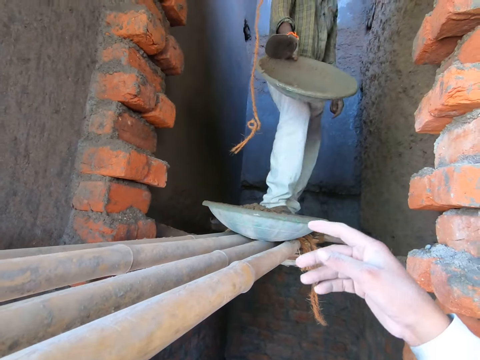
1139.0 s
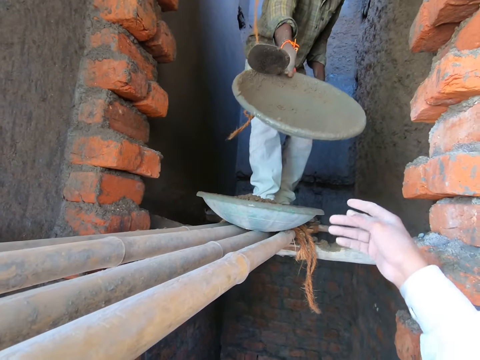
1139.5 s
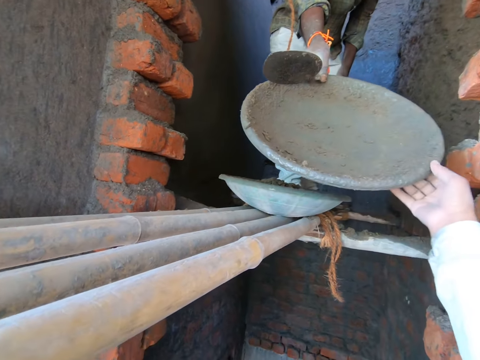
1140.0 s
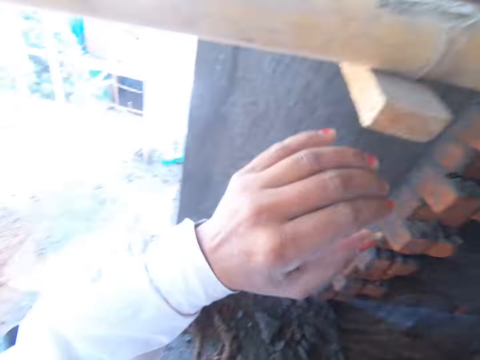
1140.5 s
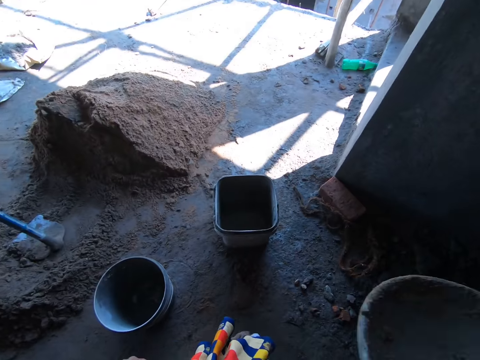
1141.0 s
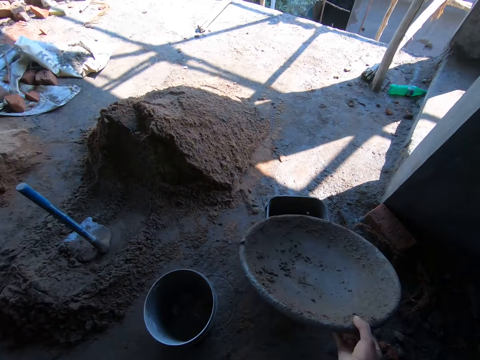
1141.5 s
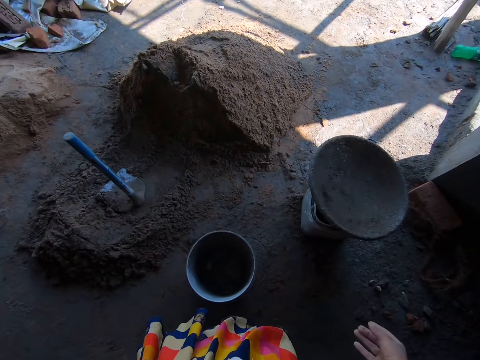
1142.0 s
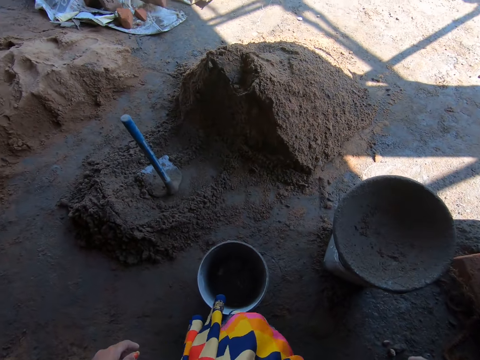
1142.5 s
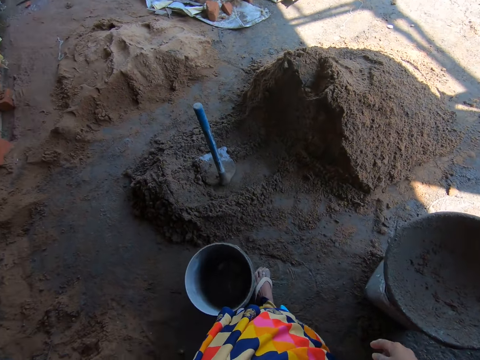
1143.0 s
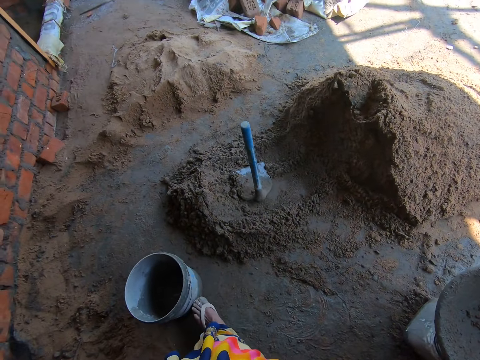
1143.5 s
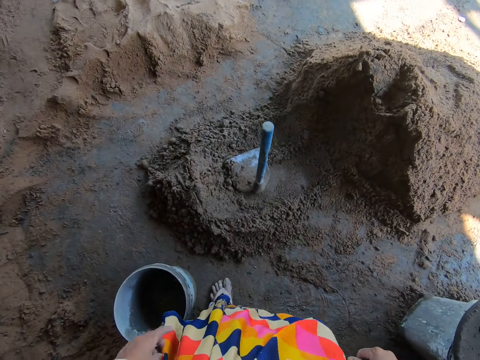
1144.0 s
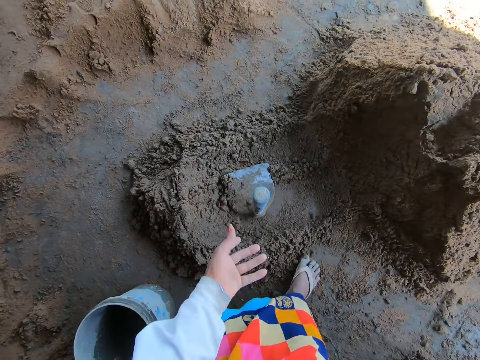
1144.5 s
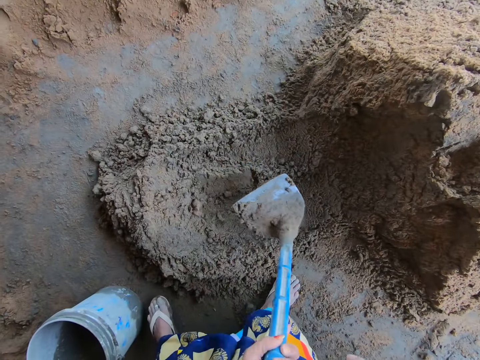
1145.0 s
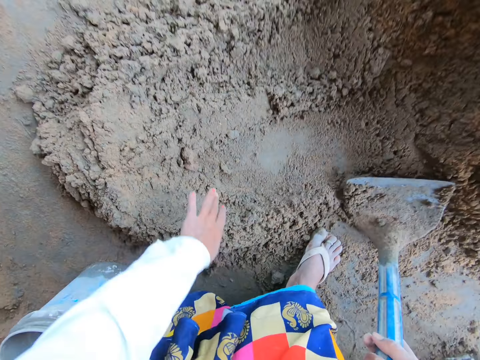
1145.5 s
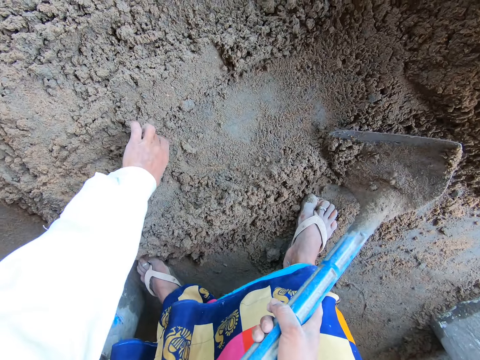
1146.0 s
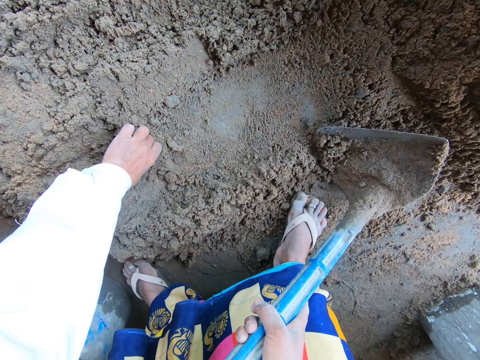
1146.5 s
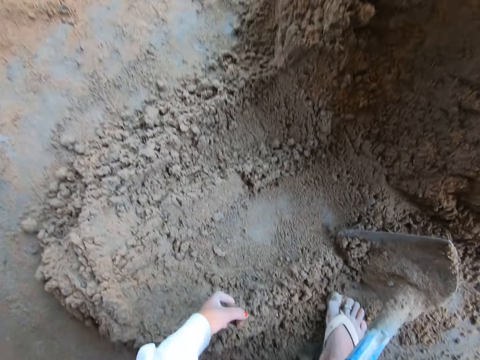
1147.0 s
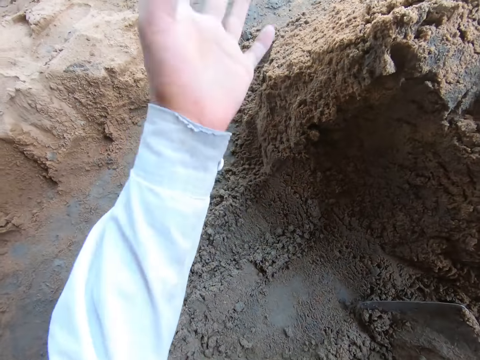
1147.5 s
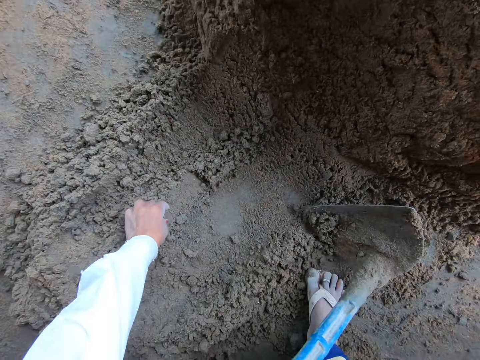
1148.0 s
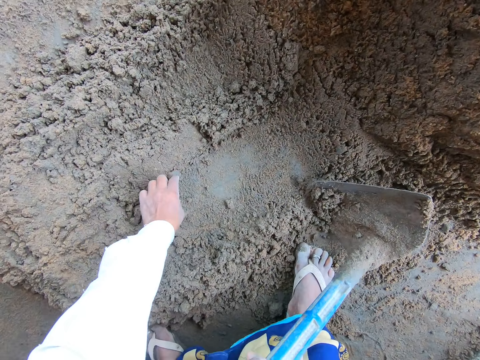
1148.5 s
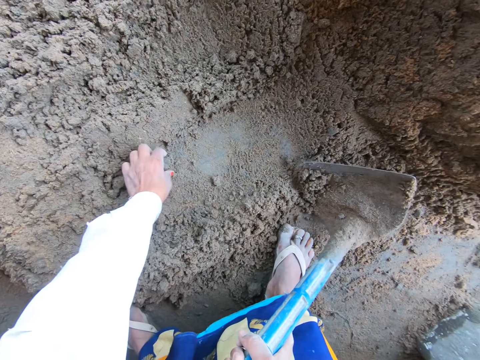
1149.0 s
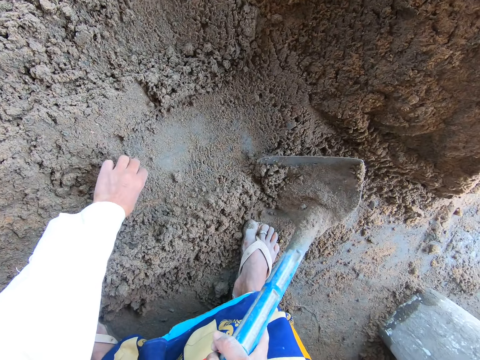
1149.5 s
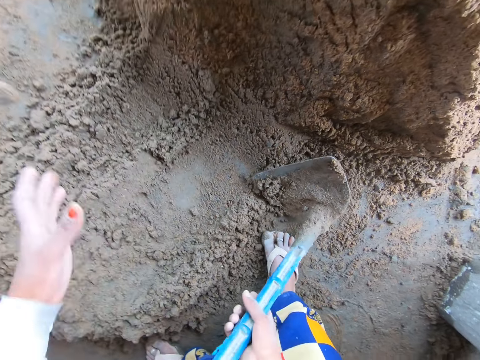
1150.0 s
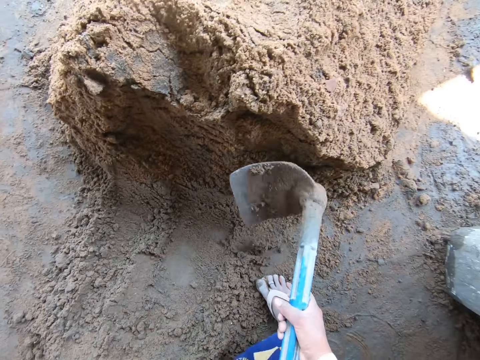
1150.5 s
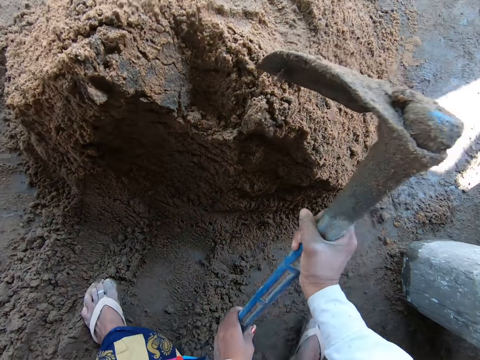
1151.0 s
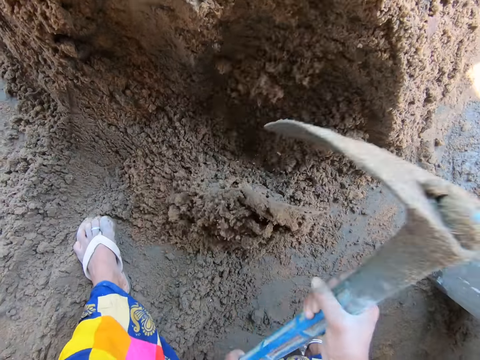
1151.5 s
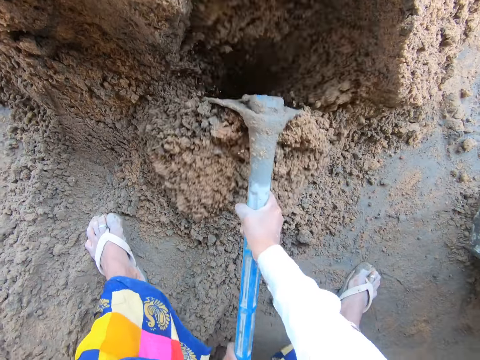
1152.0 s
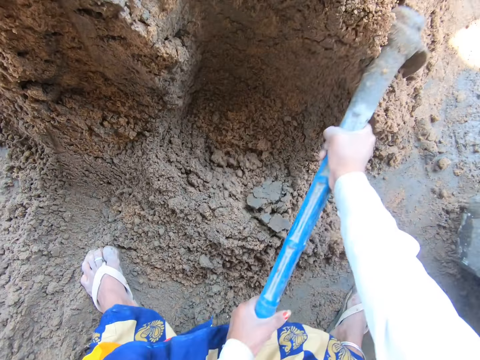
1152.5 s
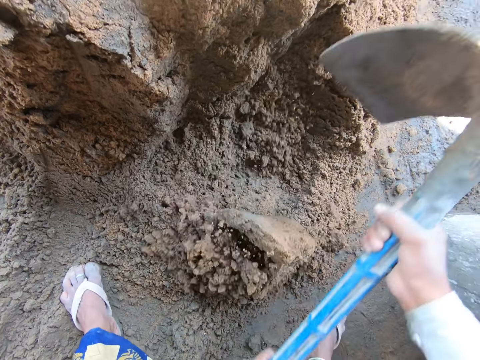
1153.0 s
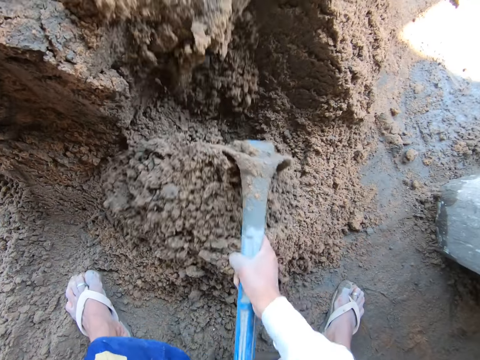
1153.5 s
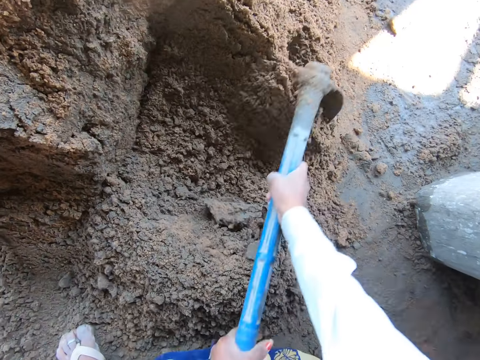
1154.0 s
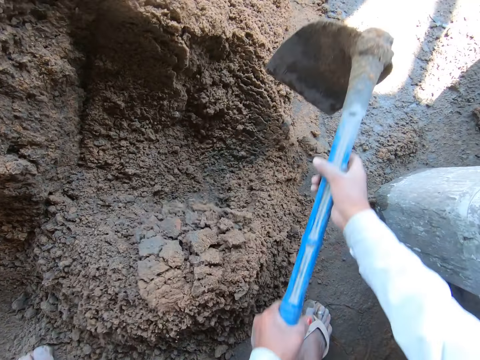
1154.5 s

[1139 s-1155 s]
The man gives the basket to the camera wearer. The camera wearer collects the mortar pan from the man with her right hand. She drops the mortar pan on the plastic bucket with her right hand. She moves a bucket on the ground with her left leg. She picks up the hoe from the ground with her left hand. She passes the hoe to her right hand. She removes a stone with her left hand from the mixture of sand and cement on the ground. She throws away the stone in her left hand. She removes another stone from the mixture of sand and cement with her left hand. She picks up the stone from the ground with her left hand. She throws the stone in her left hand away. She packs the cement mortar from the ground with the hoe in her hands.

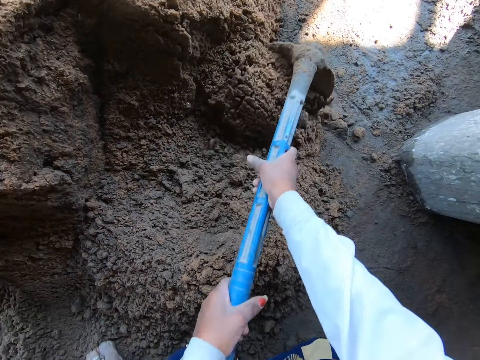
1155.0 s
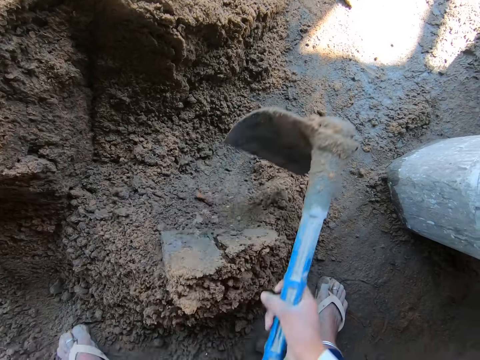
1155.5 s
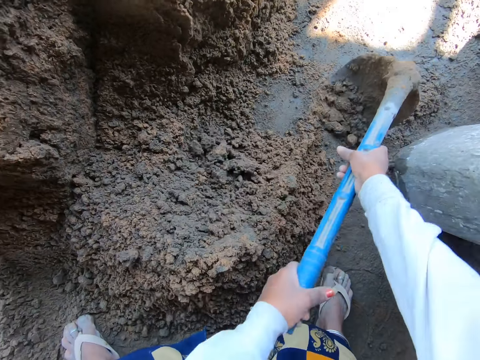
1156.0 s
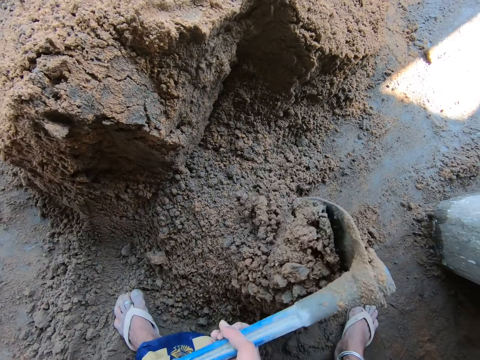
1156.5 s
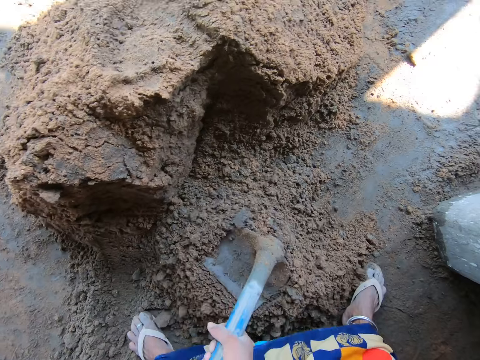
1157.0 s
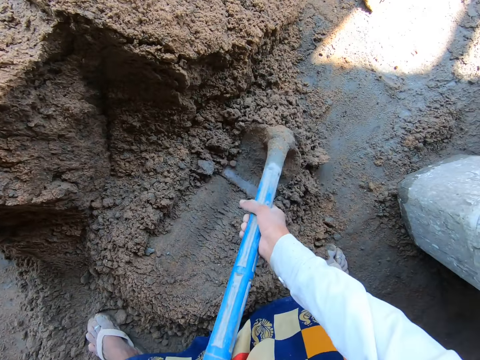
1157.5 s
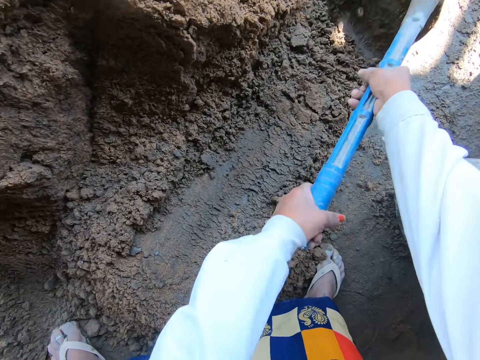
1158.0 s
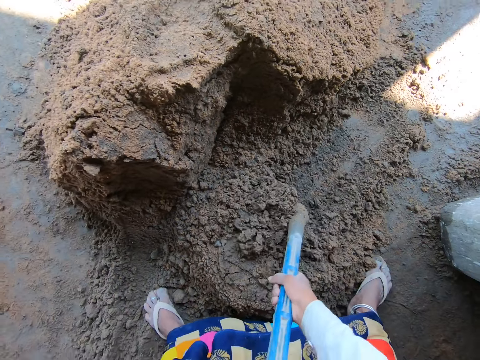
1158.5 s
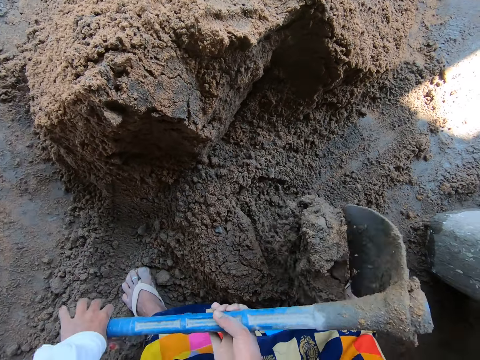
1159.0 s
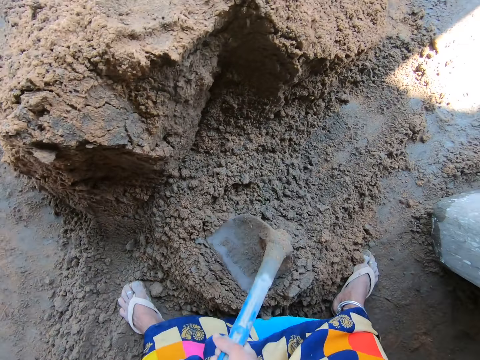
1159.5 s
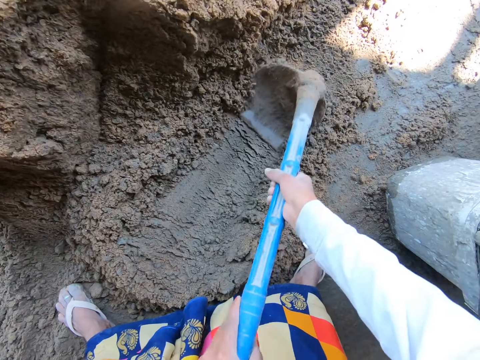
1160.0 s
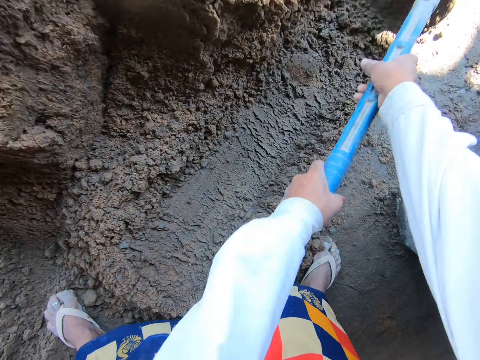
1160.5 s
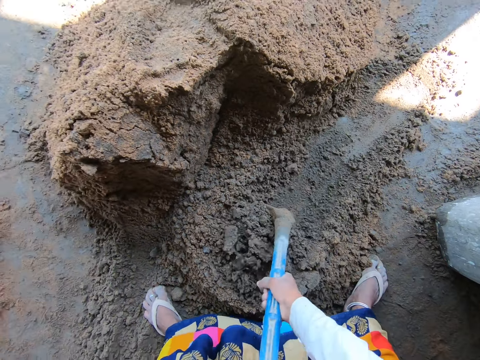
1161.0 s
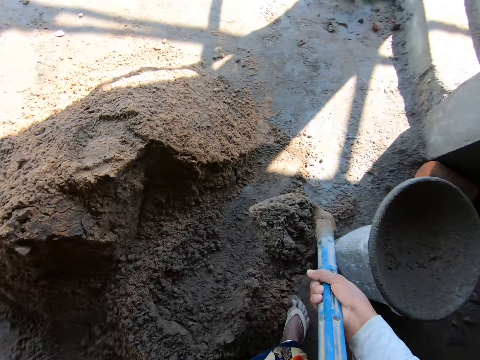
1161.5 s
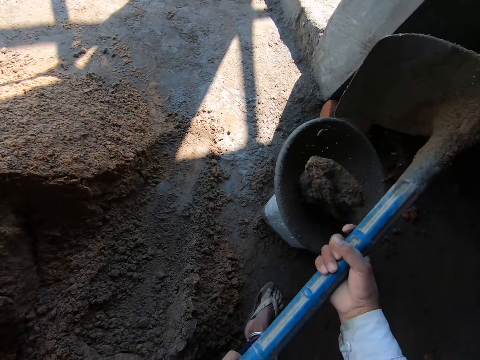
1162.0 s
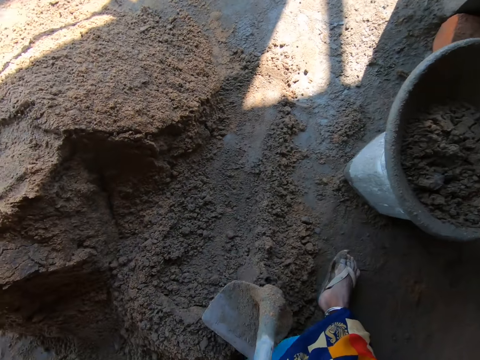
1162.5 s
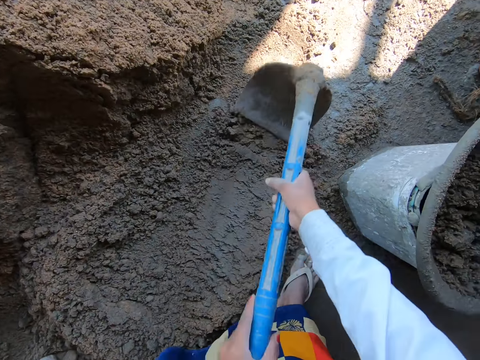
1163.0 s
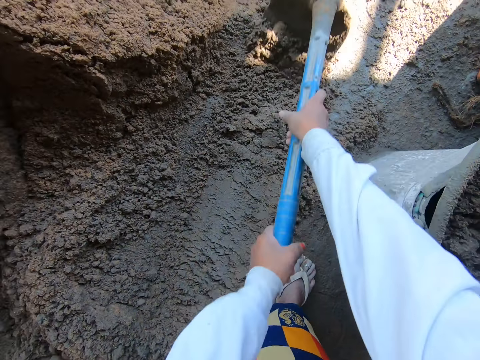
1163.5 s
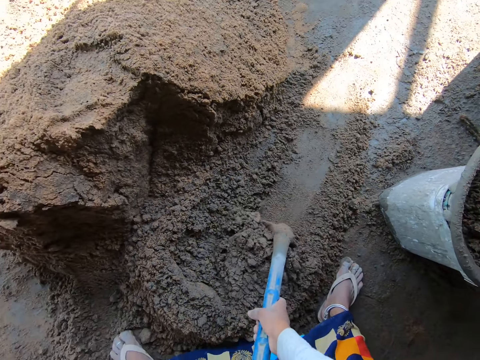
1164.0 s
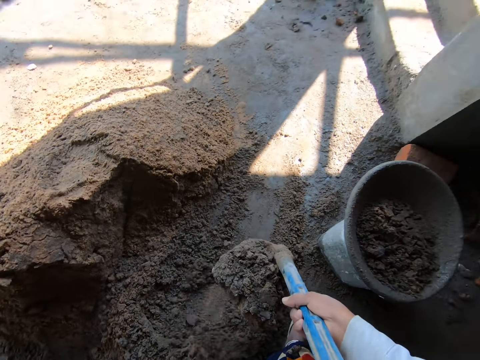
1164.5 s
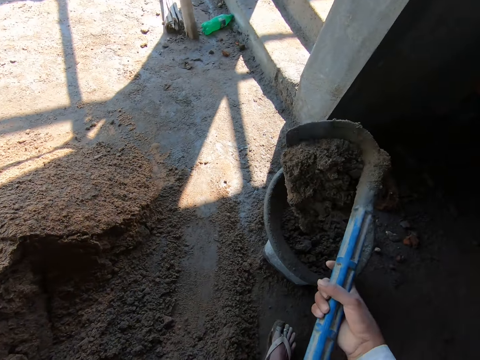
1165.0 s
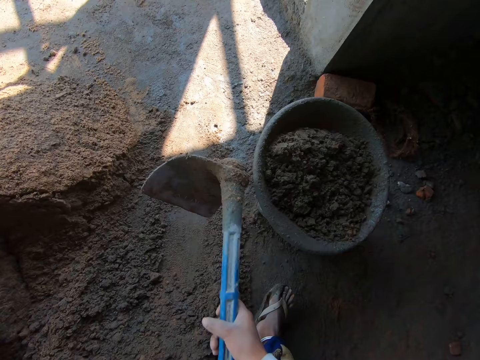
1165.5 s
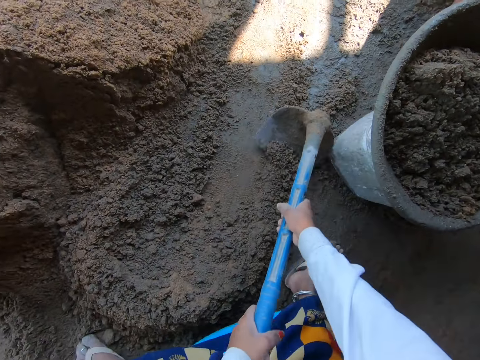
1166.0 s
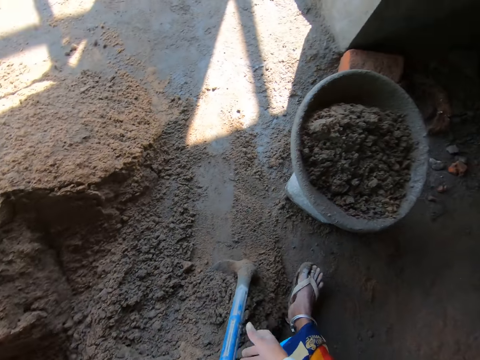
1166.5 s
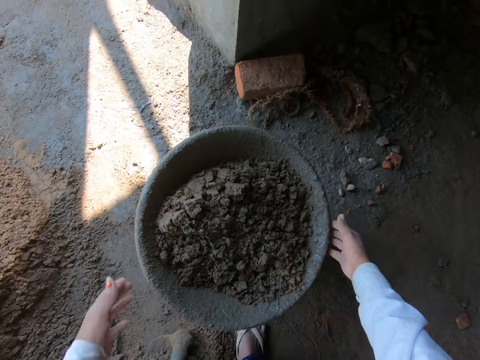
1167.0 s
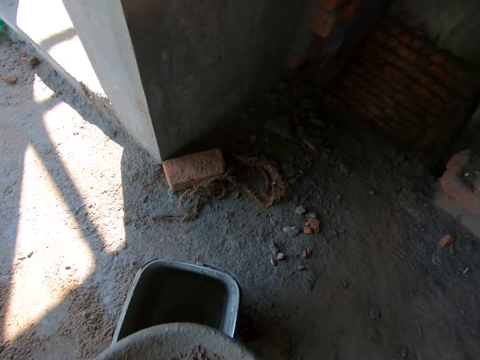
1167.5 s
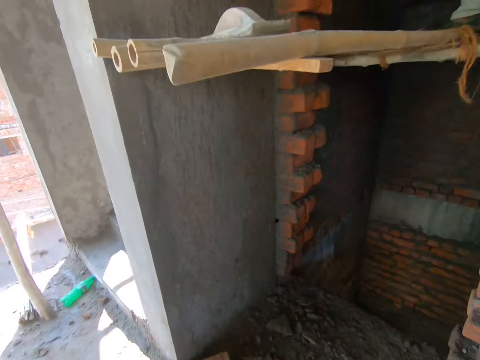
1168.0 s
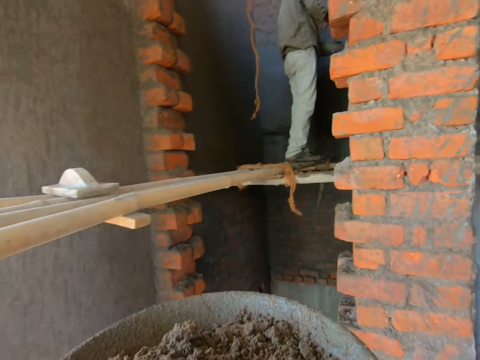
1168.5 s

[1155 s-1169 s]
The camera wearer mixes the sand and cement with the hoe in her hands. She packs the cement mortar from the ground with the hoe in her hands. She pours the cement mortar on the hoe in her hand into the mortar pan on the bucket. She packs the cement mortar from the ground with the hoe in her hands. She pours the cement mortar on the hoe in her hand into the mortar pan on the bucket. She drops the hoe in her hands on the ground. She picks up the mortar pan from the plastic bucket with her hand.
